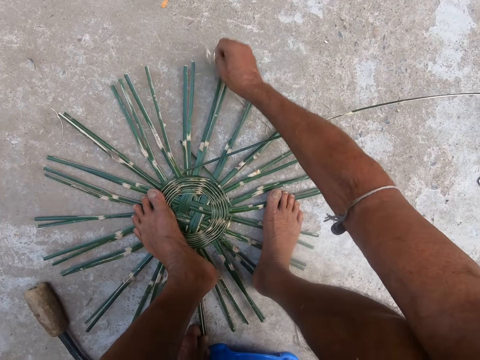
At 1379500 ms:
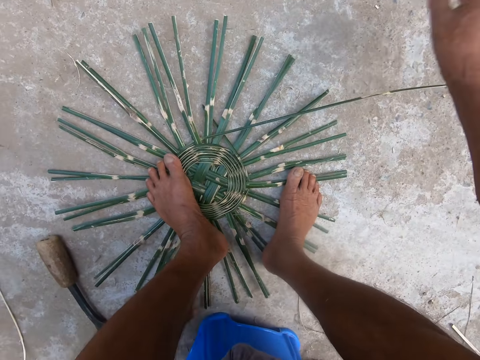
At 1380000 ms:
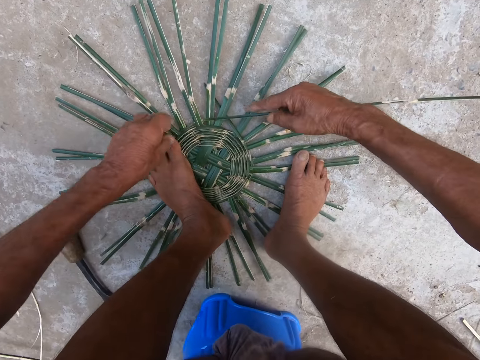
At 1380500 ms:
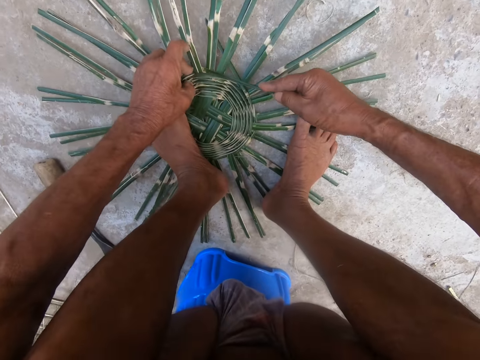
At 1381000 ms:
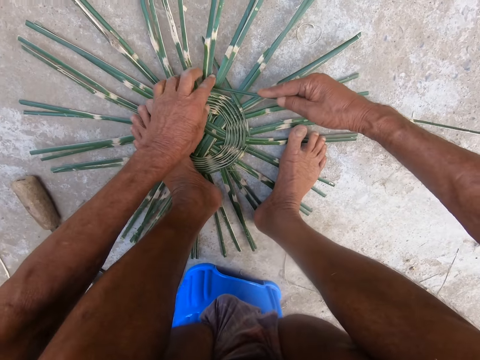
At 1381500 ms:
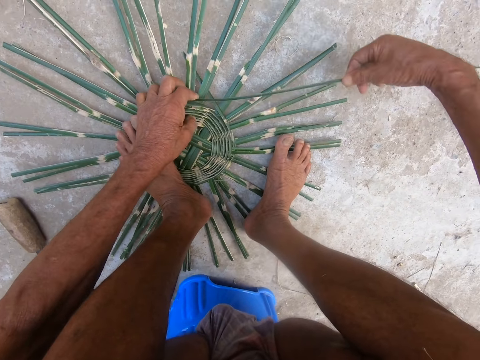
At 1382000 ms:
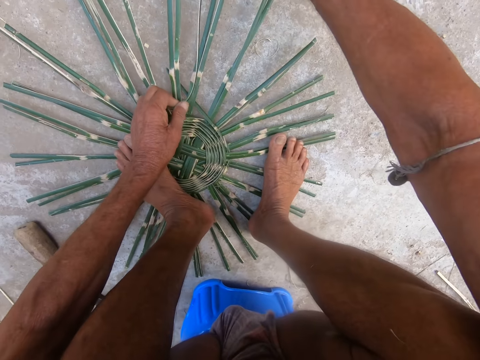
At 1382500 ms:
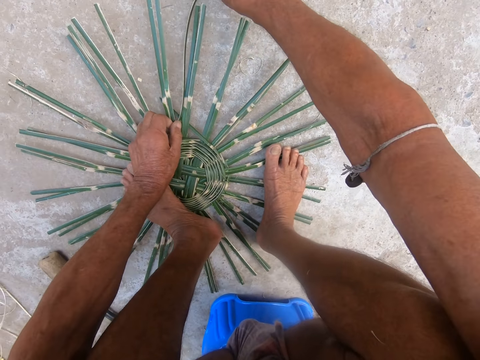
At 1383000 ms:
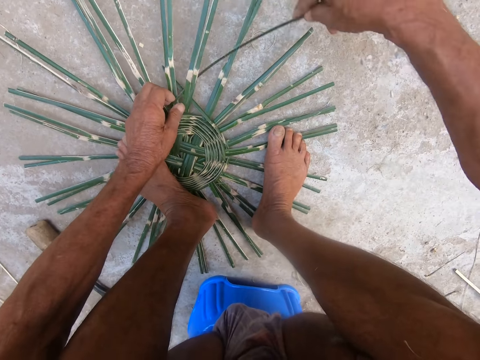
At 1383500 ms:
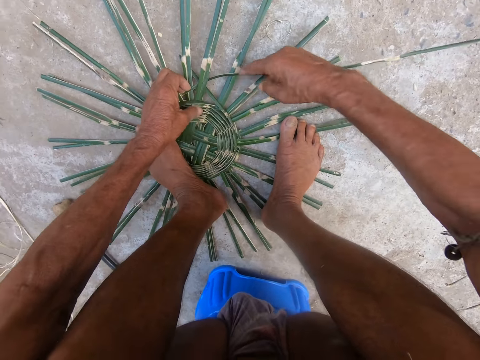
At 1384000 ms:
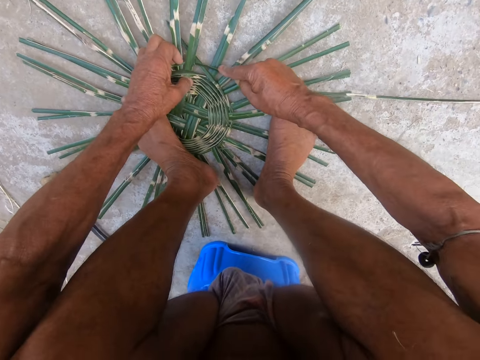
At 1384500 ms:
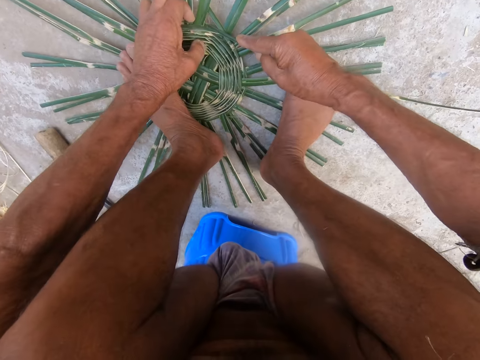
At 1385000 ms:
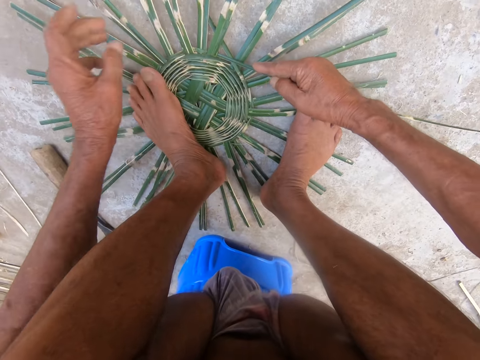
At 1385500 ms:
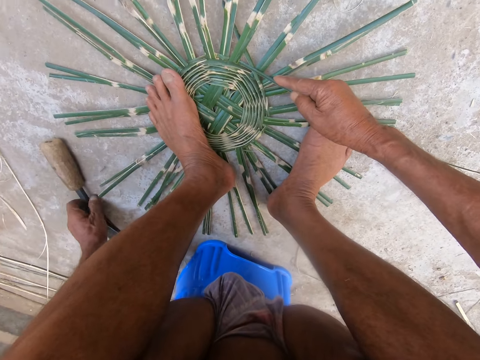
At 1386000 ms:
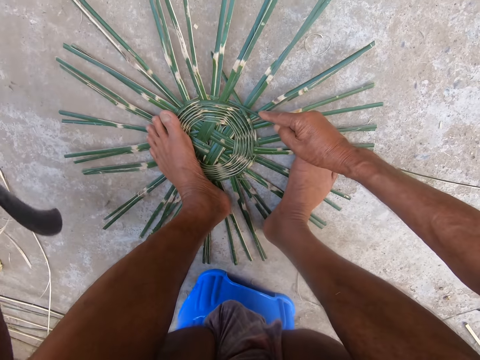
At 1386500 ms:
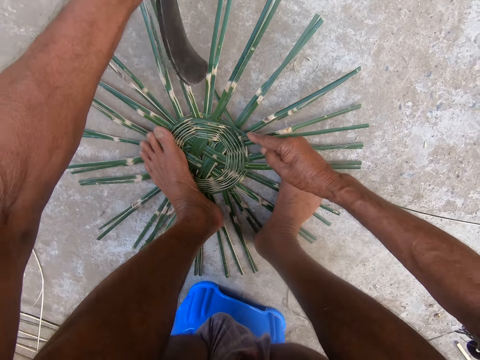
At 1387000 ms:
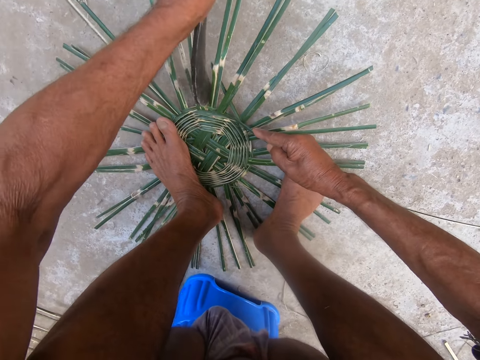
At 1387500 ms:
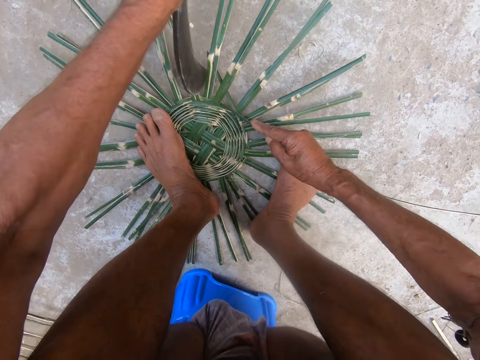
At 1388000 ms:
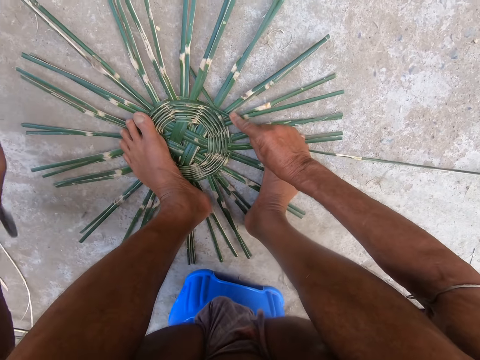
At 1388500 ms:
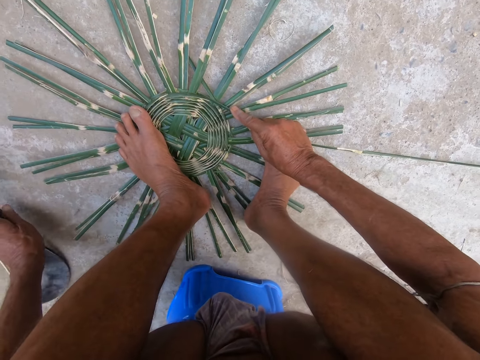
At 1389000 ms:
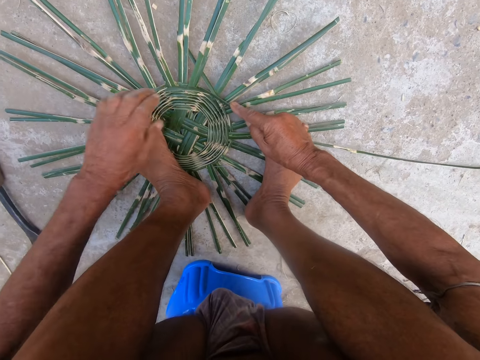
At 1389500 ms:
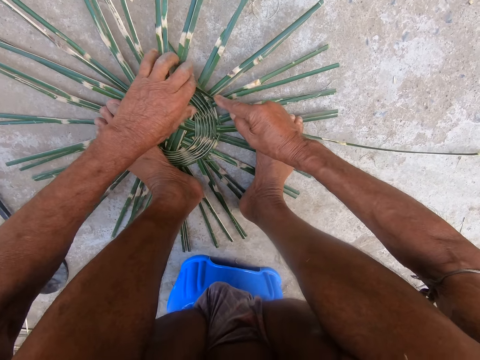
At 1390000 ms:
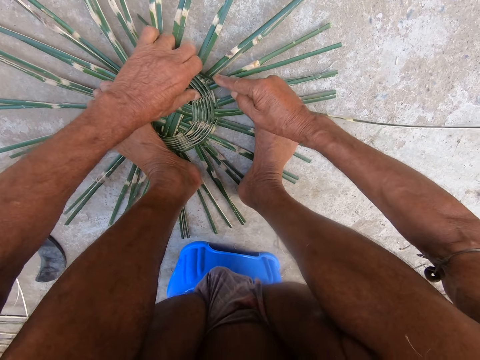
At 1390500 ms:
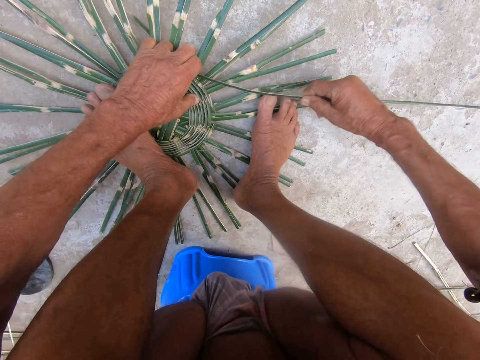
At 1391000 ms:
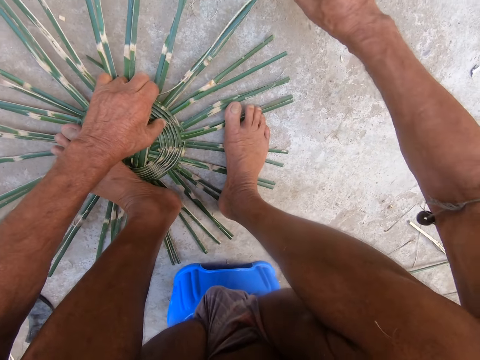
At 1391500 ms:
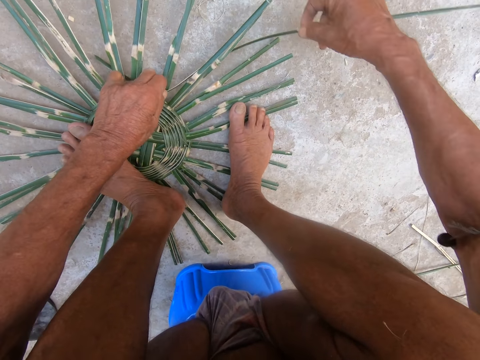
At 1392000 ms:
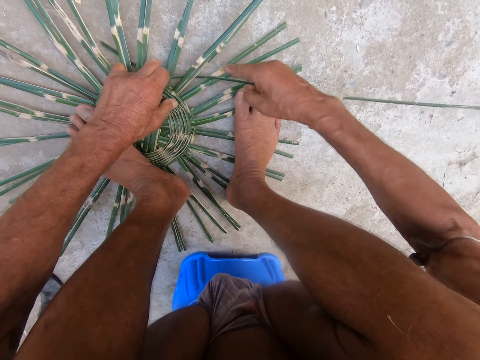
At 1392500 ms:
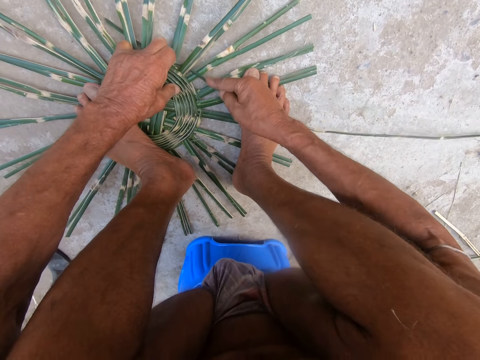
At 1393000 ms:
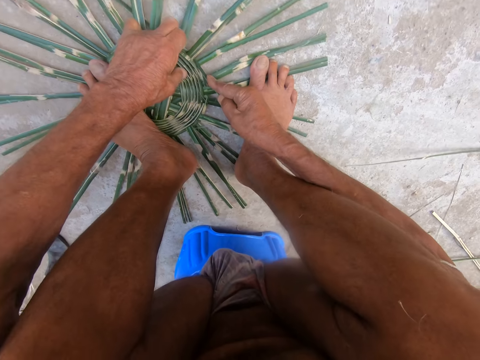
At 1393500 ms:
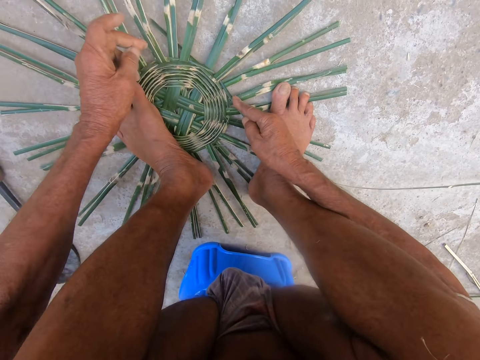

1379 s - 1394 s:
The camera wearer picks up dirt from the ground with his left hand. He drops the dirt on the ground with his right hand. He places his hands on the wickers on the ground. He weaves the wickers on the ground with his hands. He picks up the sickle or knife from the ground with his left hand. He uses the sickle on the weaved wickers on the ground with his left hand. He aligns the reeds with the knife. He drops the sickle on the ground with his left hand. He weaves the wickers on the ground with his hands.

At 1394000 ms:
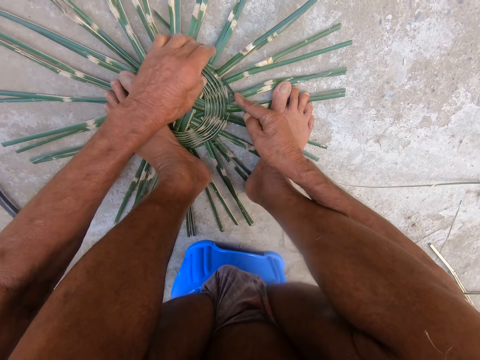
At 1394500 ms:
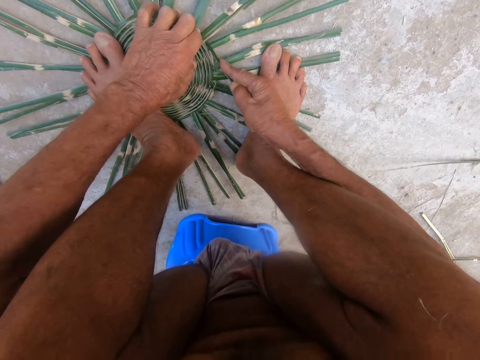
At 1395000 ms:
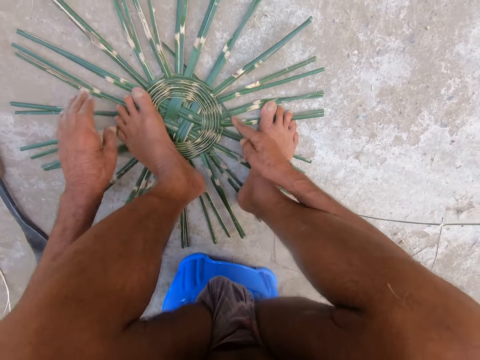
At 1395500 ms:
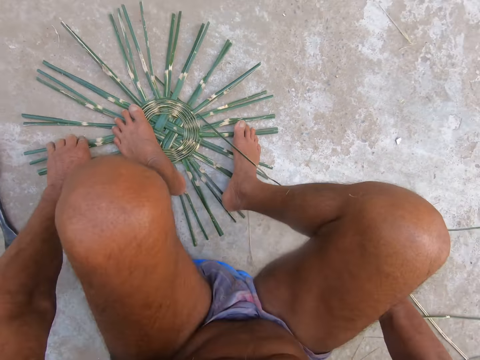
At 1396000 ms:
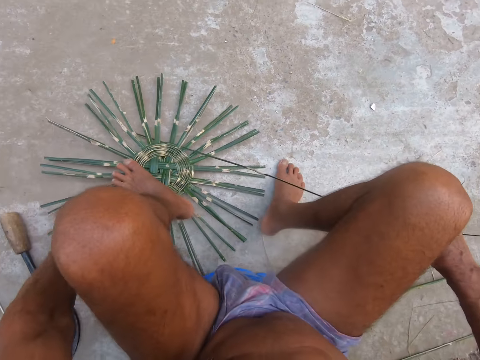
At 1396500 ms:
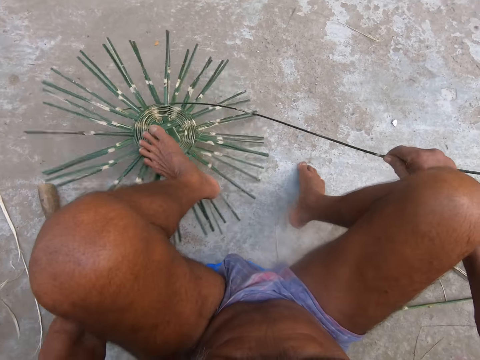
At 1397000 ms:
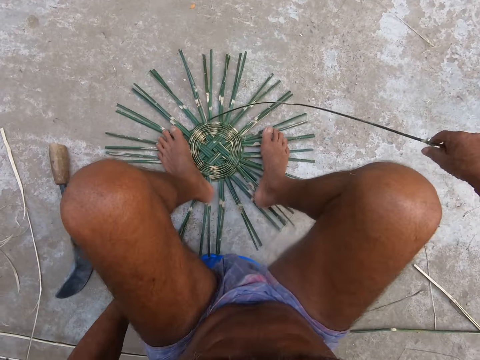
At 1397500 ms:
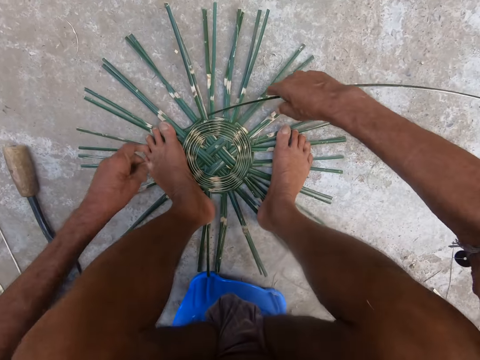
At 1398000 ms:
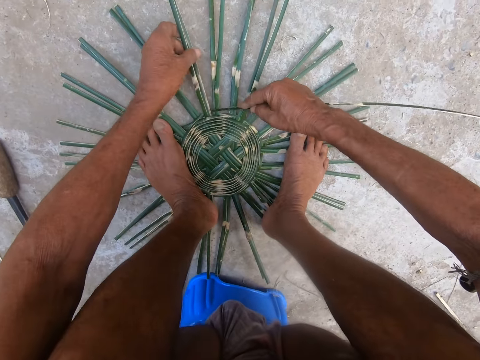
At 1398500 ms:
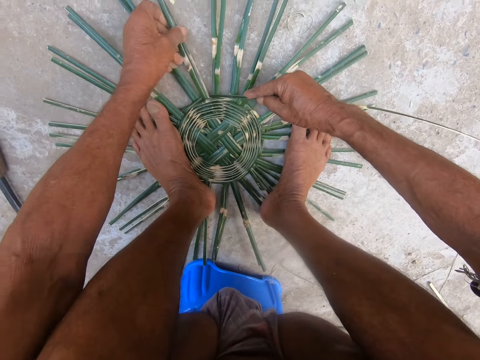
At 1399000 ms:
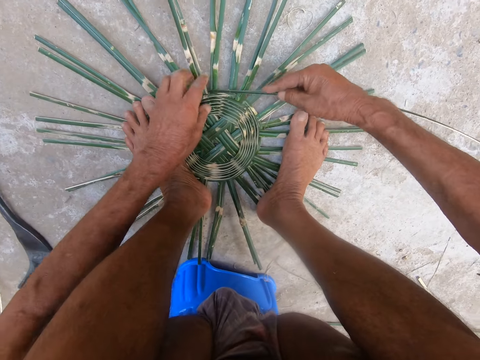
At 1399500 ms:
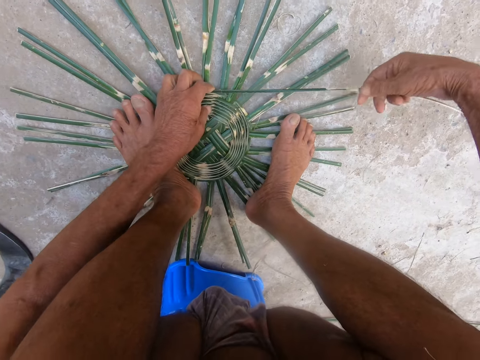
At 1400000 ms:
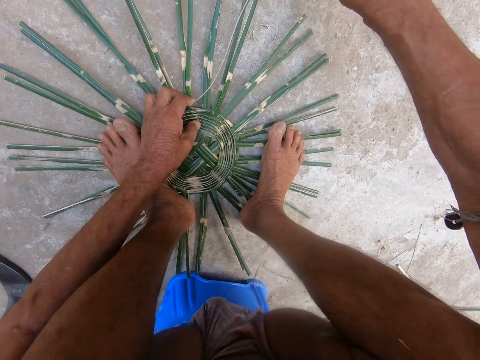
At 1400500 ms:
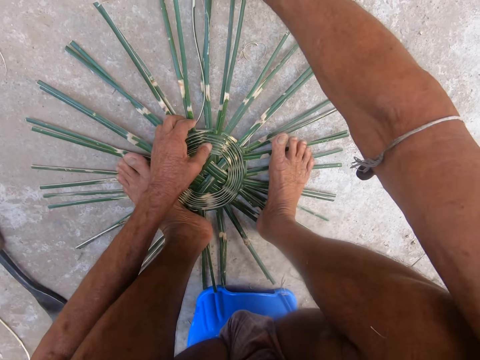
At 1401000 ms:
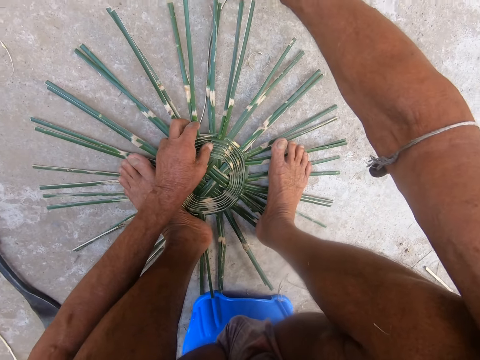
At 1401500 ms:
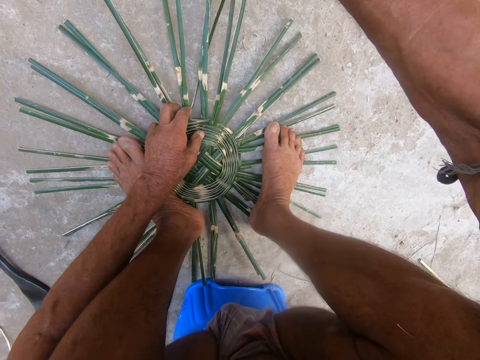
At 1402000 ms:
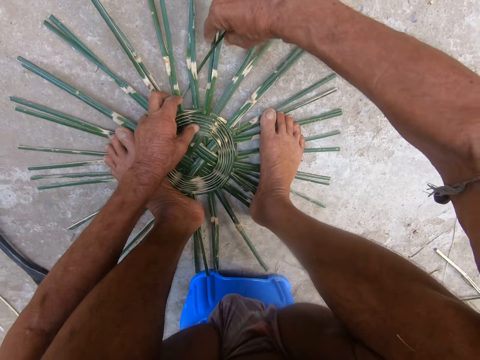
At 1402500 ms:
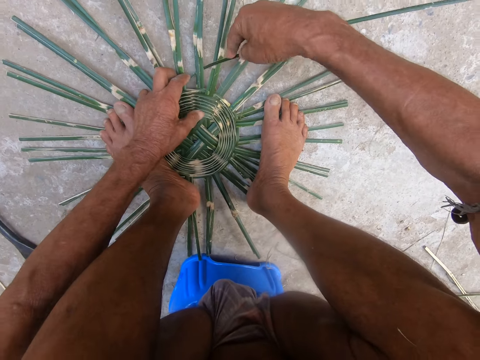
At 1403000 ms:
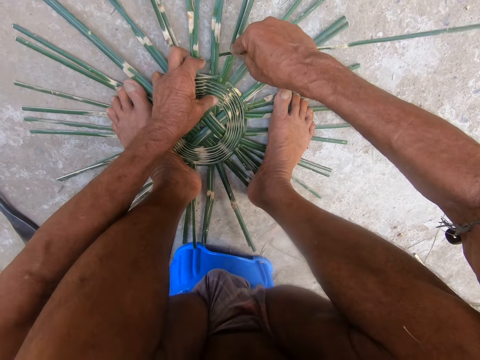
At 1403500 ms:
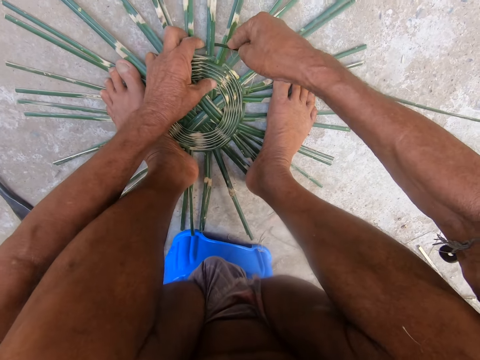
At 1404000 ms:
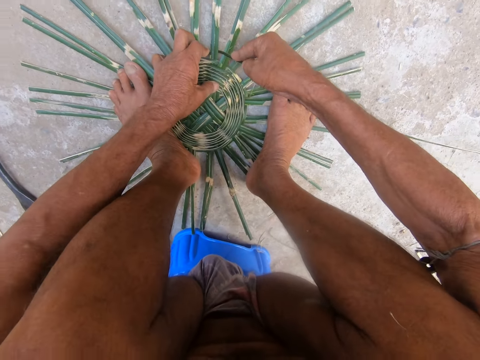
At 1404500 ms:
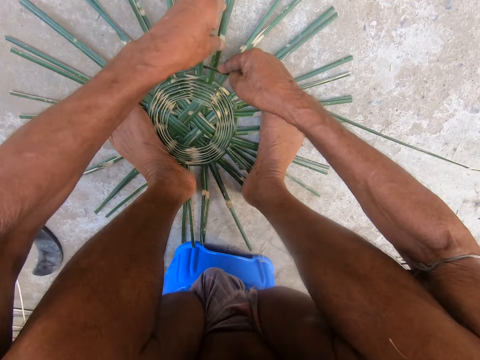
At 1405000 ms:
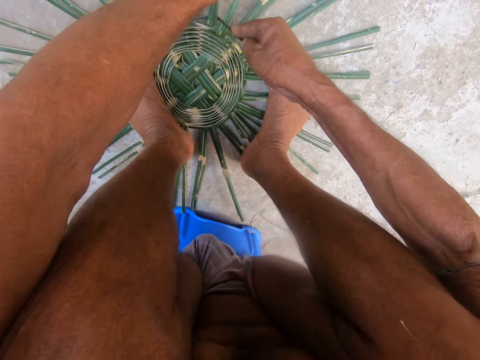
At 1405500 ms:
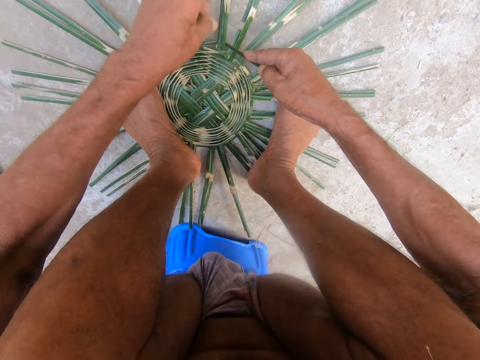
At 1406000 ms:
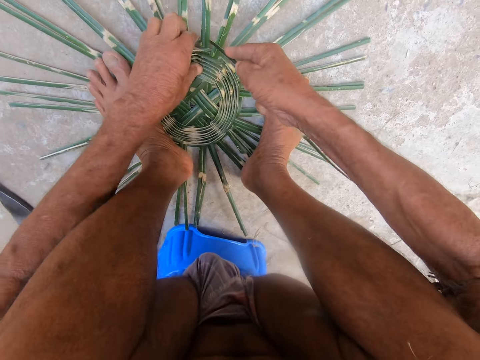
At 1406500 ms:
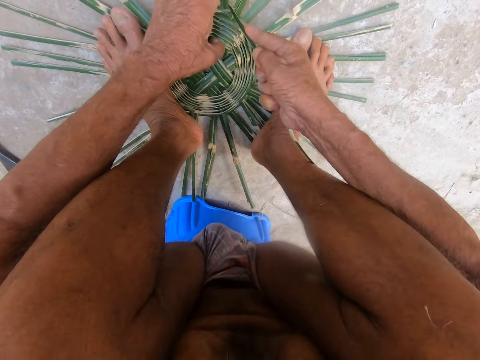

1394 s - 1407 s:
The camera wearer lifts the weaved wickers from the ground with his left hand. He aligns the reeds with a hand. He drops the weaved wickers on the ground with his left hand. He places his hands on the wickers on the ground. He weaves the wickers on the ground with his hands.
